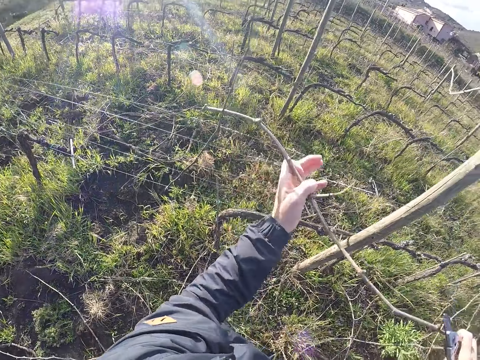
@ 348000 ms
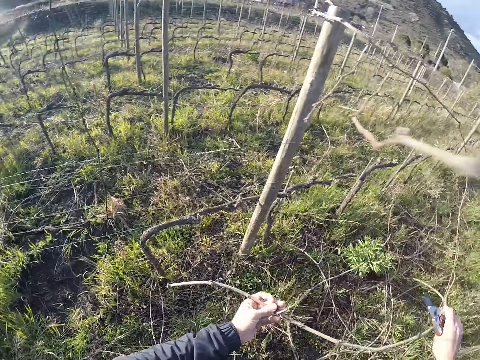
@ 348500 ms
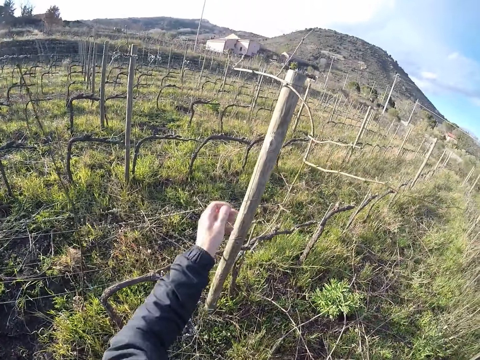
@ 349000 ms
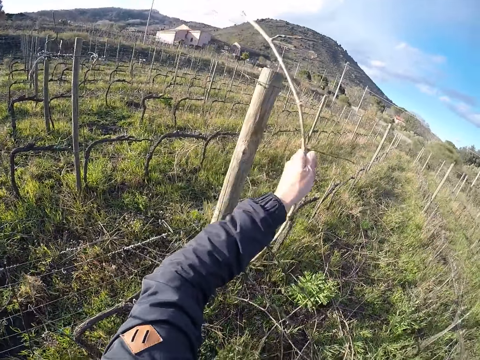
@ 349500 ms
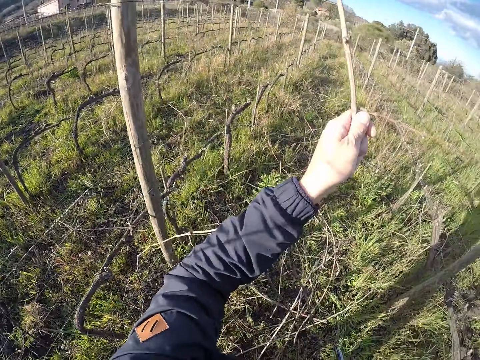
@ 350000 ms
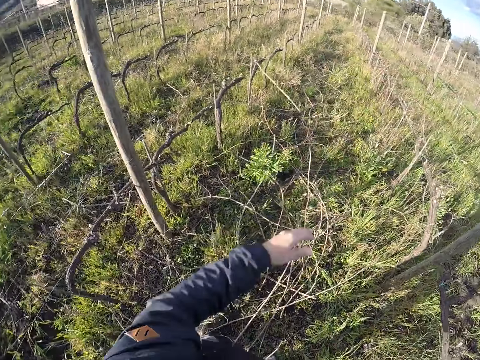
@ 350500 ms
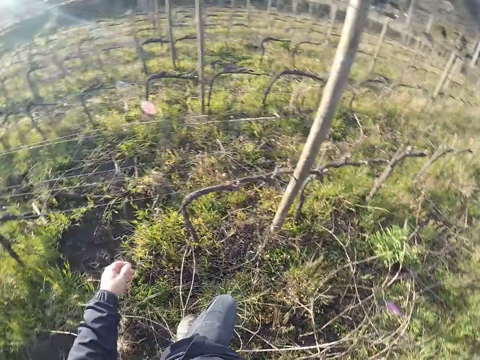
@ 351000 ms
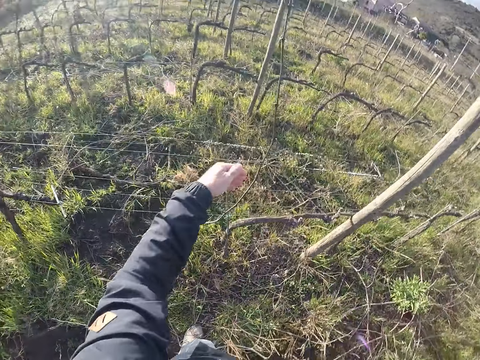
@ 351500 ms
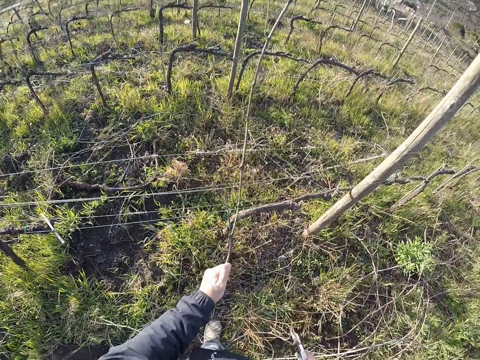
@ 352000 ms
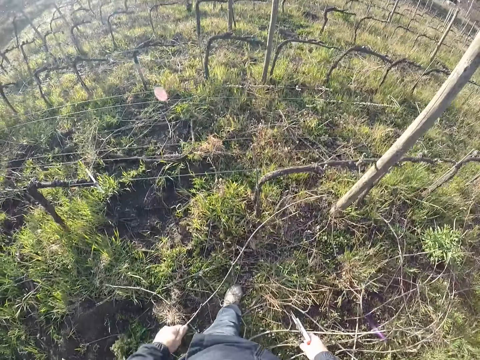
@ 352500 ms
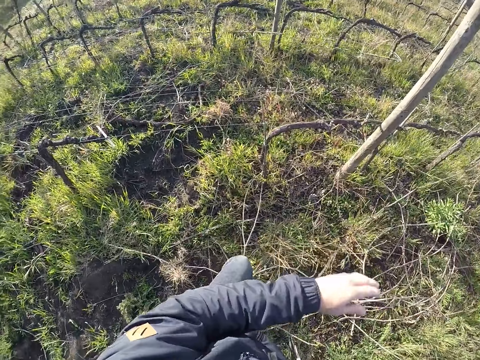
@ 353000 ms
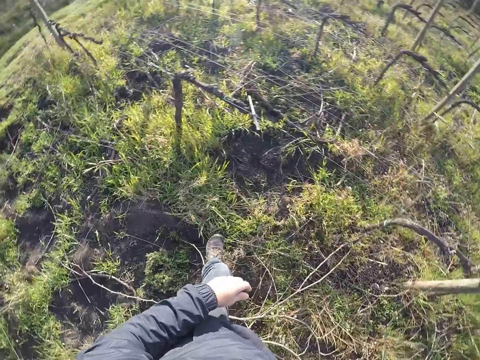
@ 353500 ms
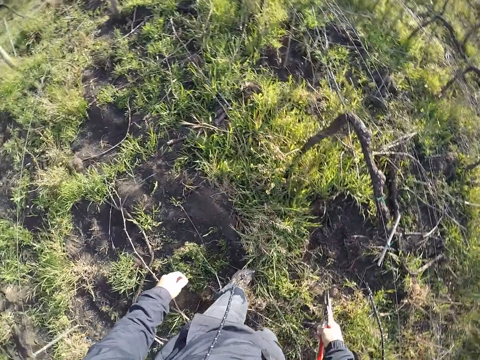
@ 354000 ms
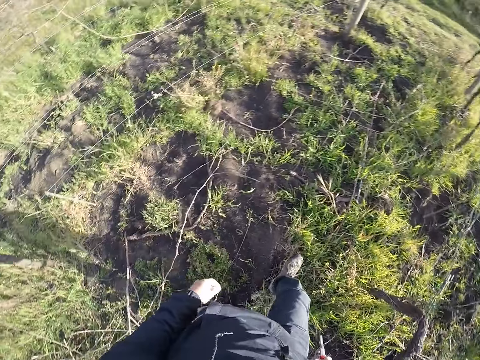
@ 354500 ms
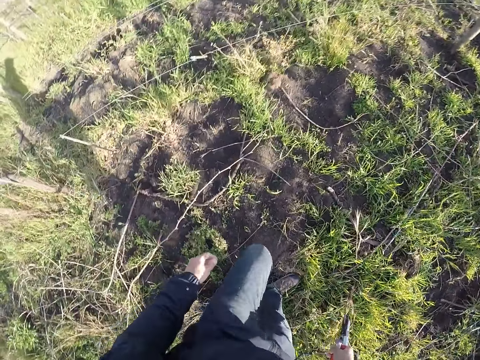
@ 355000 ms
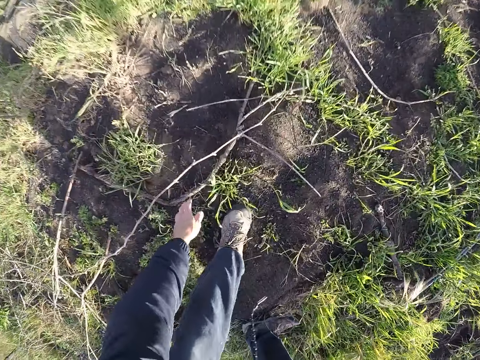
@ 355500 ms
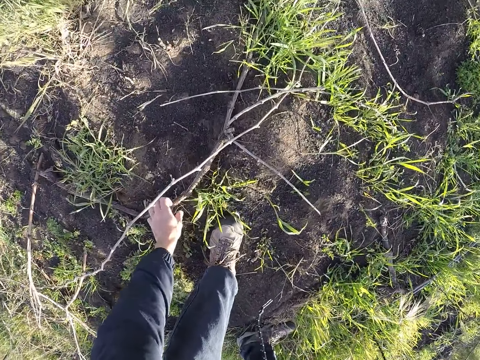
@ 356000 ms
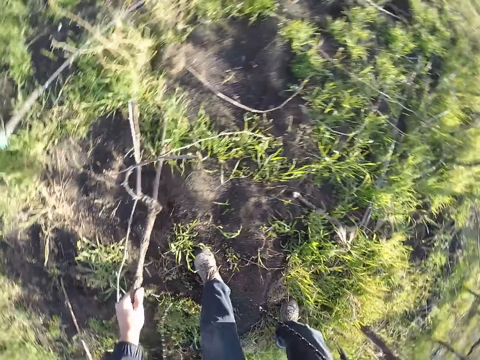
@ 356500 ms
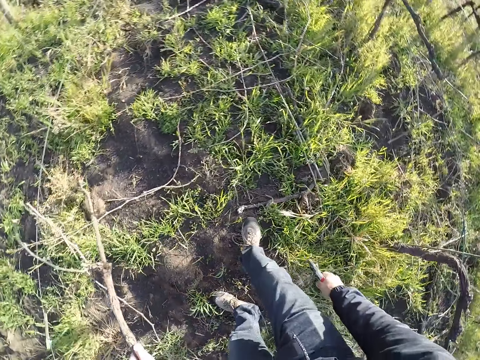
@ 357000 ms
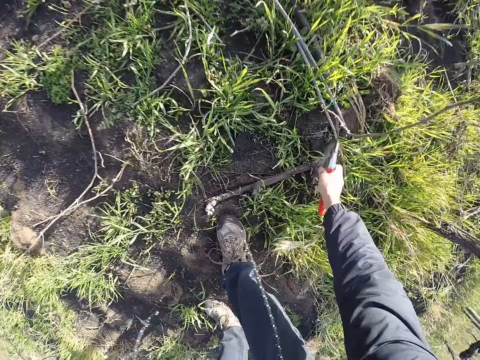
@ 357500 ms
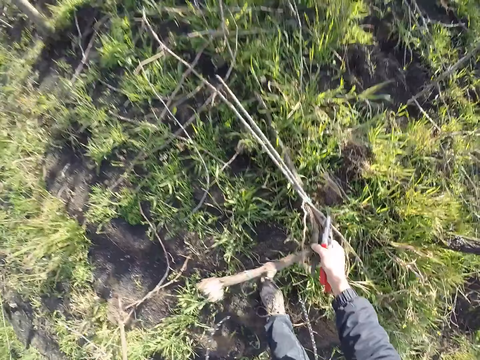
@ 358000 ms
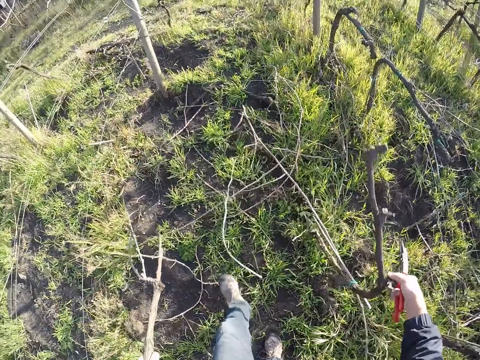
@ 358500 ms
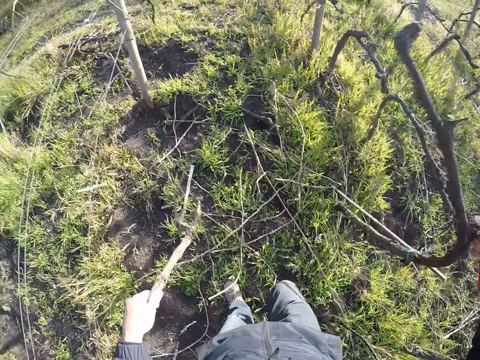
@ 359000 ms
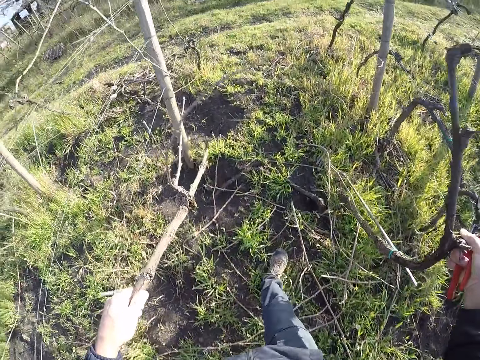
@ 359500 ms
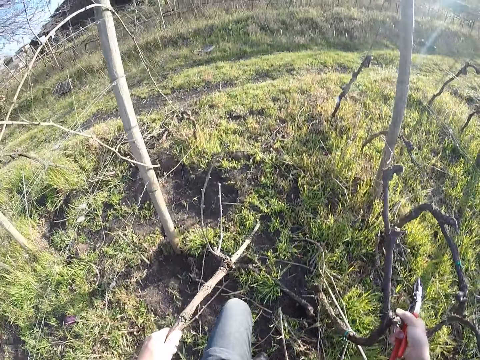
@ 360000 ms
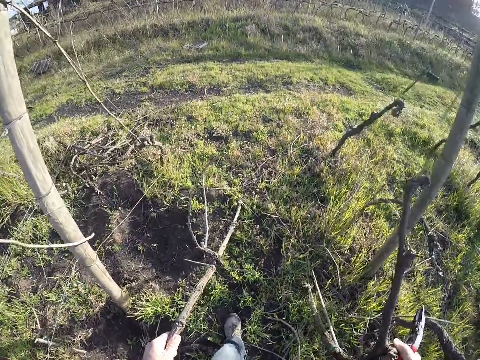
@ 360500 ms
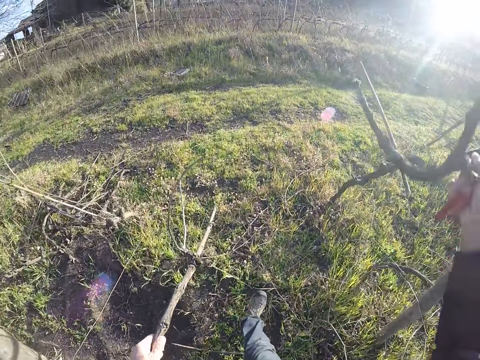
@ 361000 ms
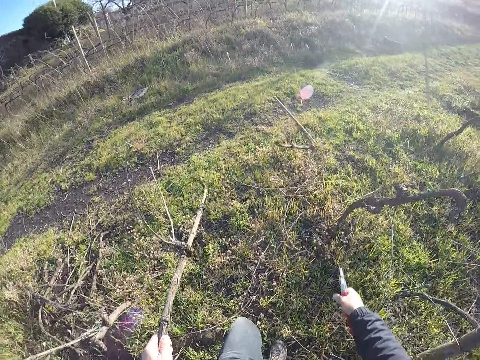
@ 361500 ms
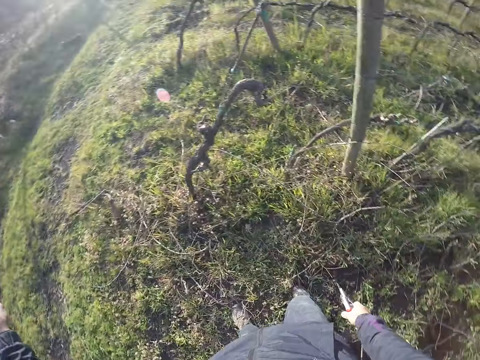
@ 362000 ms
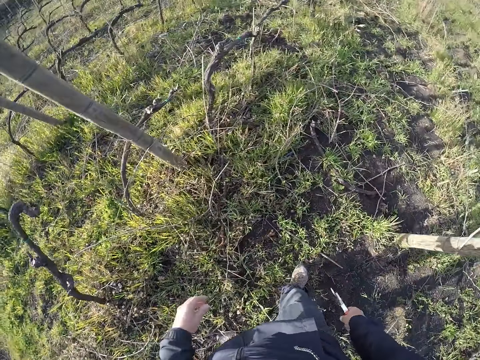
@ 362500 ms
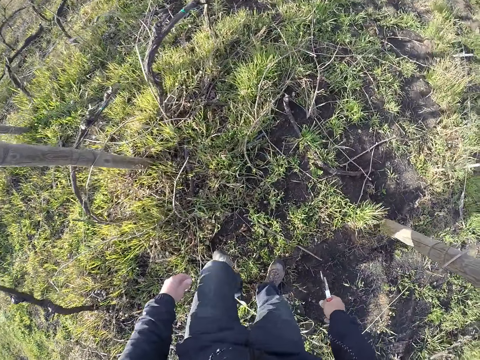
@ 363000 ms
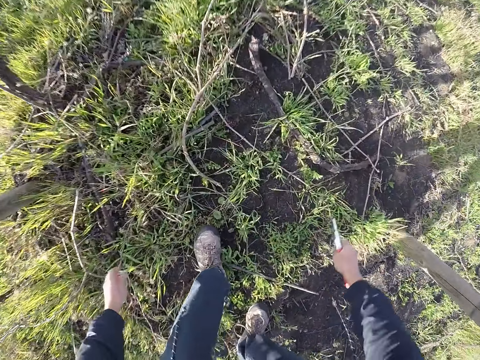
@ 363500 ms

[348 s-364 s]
The camera wearer drops the twig on the ground with his hands. He draws out a twig from the wire fence with his left hand. He drops the twigs in his left hand on the ground. He draws out a twig from the wire fence with his left hand. He drops the twigs in his left hand on the ground. He walks around the field. He picks up a branch of a tree from the ground with his left hand. He picks up a branch of a tree from the ground with his right hand. He throws down the branch on his right hand. He throws down the branch on his left hand.

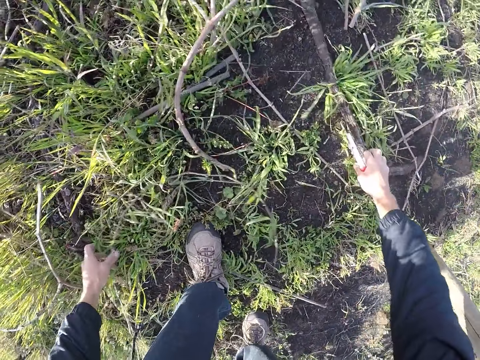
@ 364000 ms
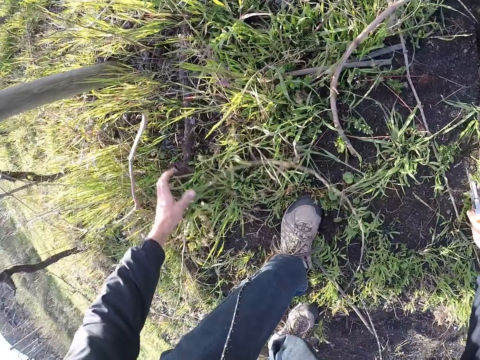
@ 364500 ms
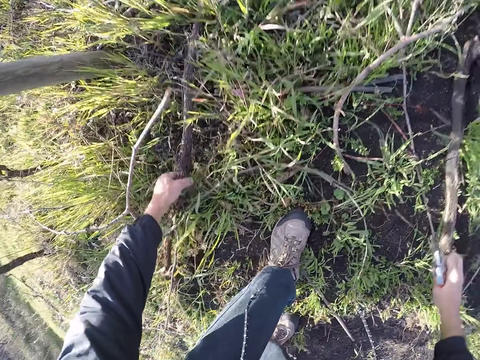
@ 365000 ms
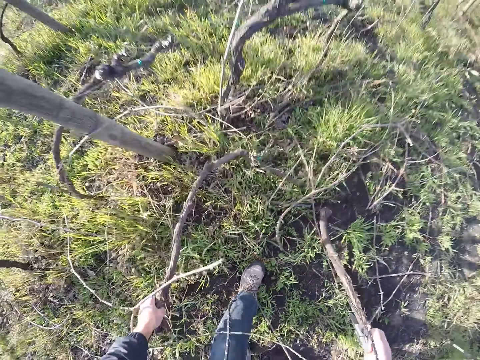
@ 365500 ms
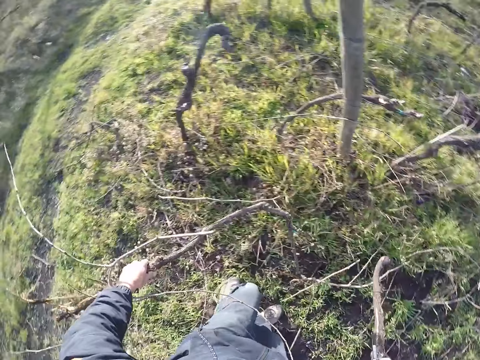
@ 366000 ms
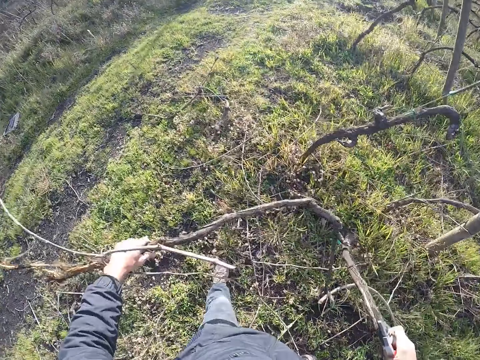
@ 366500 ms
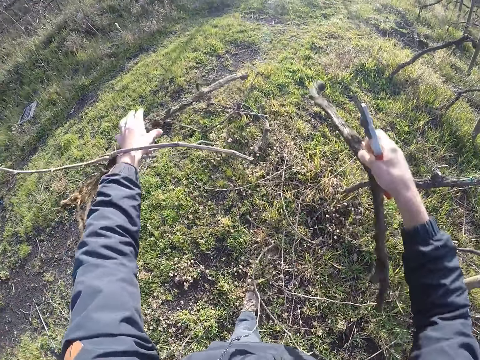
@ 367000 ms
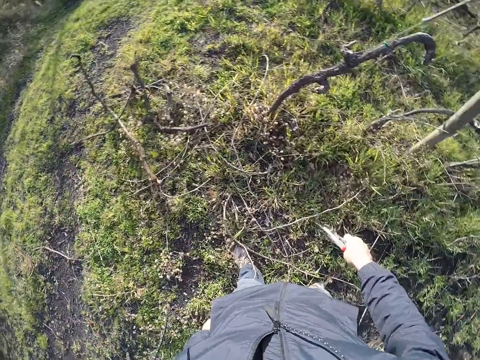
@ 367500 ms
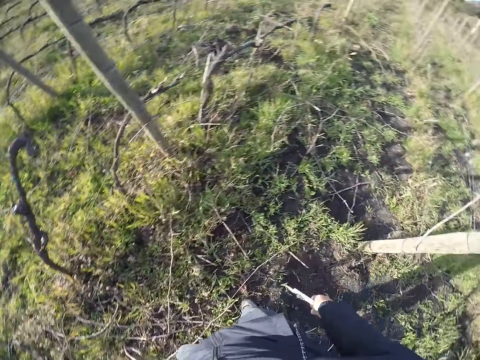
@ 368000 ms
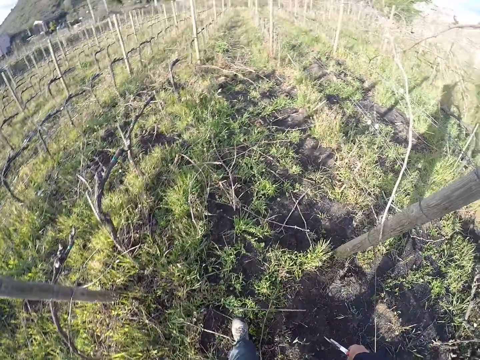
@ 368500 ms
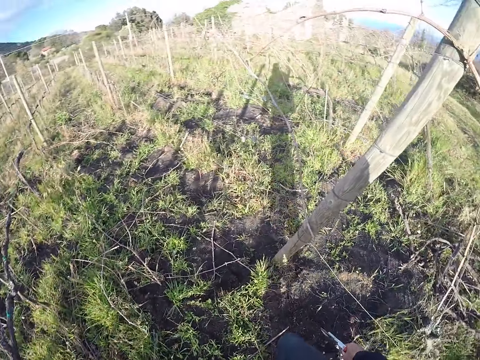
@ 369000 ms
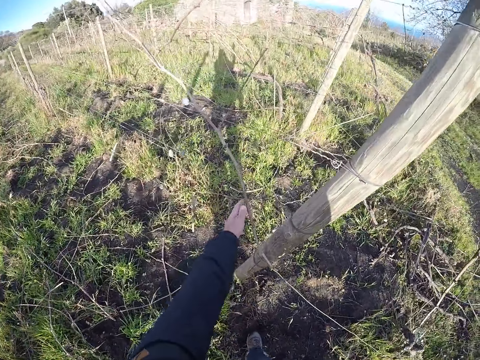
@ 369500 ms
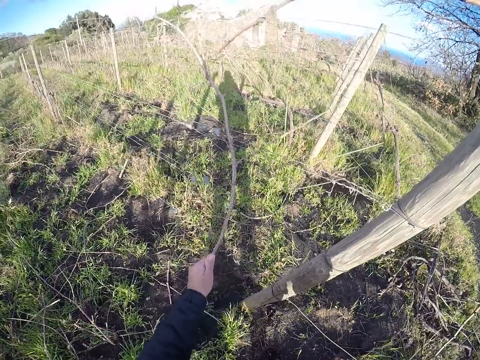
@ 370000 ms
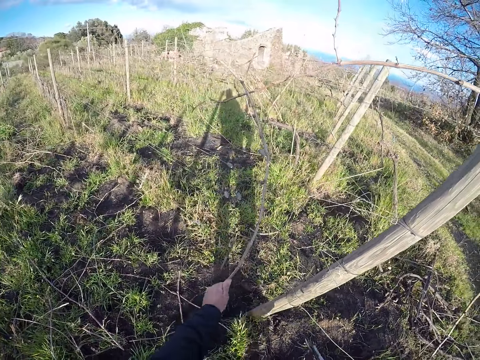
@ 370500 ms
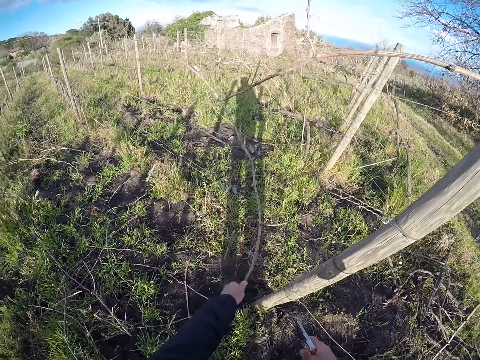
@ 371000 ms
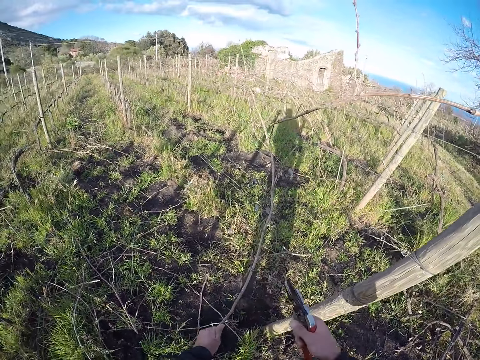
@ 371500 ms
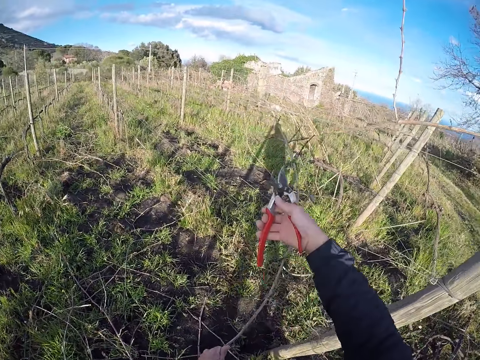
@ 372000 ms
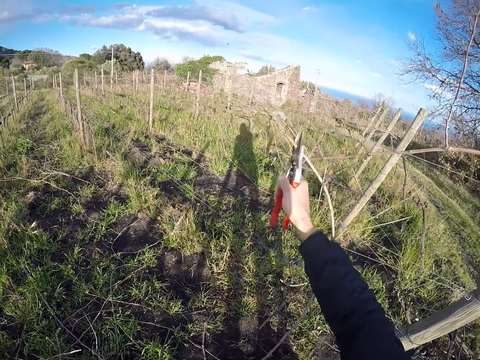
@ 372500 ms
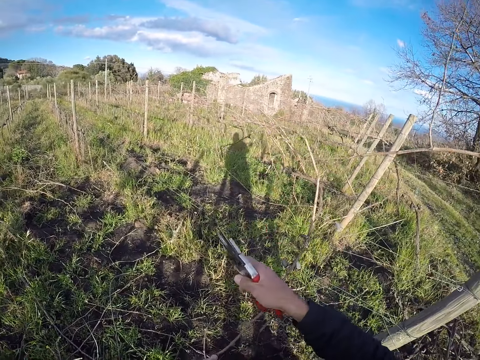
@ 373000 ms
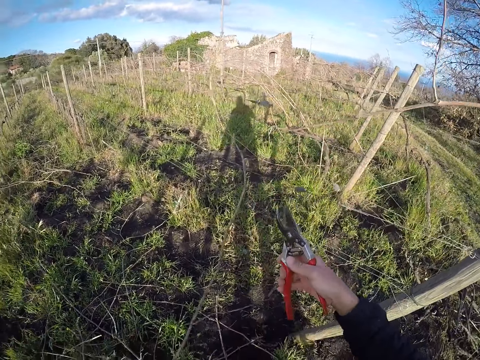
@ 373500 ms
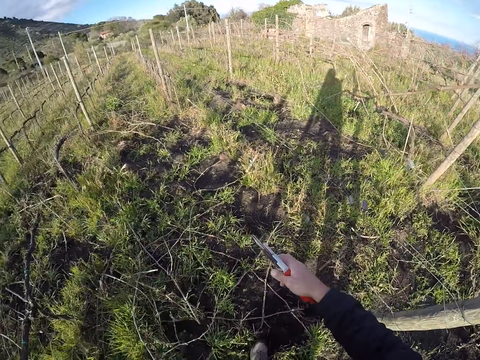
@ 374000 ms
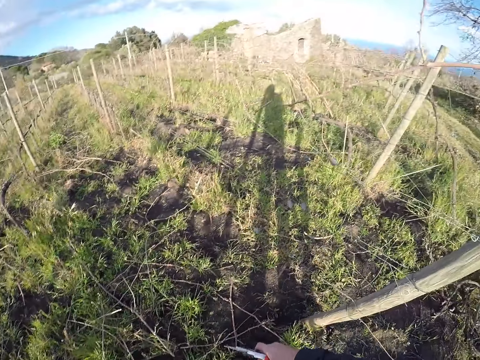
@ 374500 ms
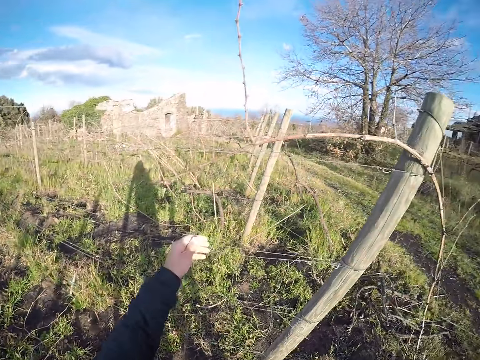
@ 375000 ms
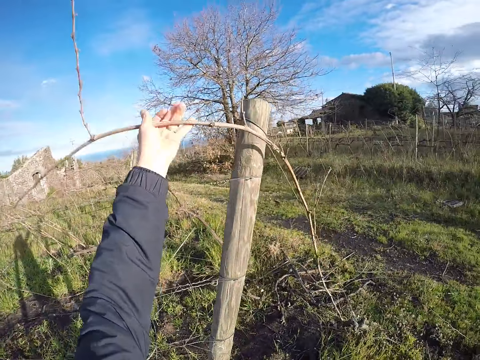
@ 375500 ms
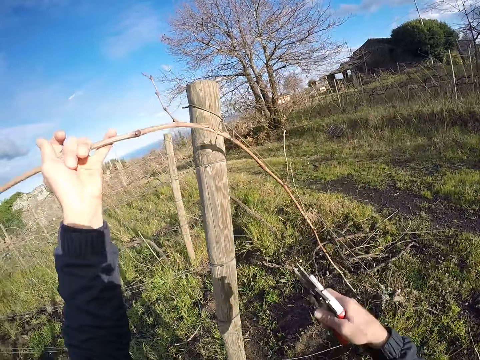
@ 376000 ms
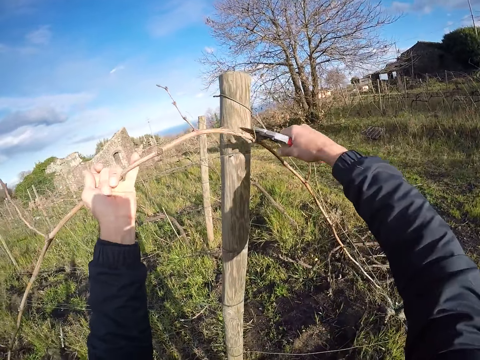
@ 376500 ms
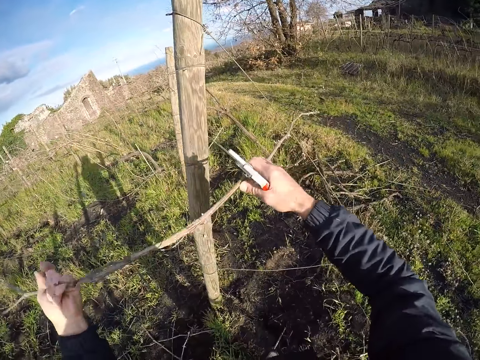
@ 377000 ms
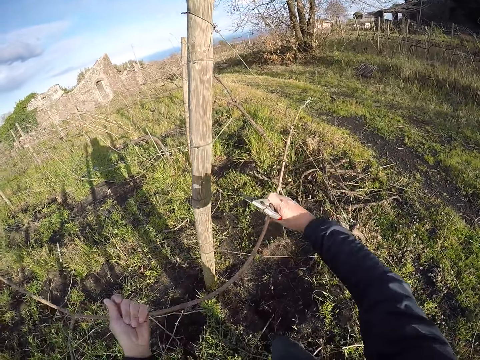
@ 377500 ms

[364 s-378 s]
The camera wearer picks a branch of a tree from the ground with his left hand. He picks a branch of a tree from the ground with his right hand. He throws down the branch on his left hand. He throws down the branch on his right hand on the ground. He draws out a twig from the wire fence with his left hand. He cuts the twig with a cutter on his right hand. He drops the twig on the floor with his left hand. He draws out a twig from the wire fence with his left hand. He cuts the twig with the cutter in his right hand.
